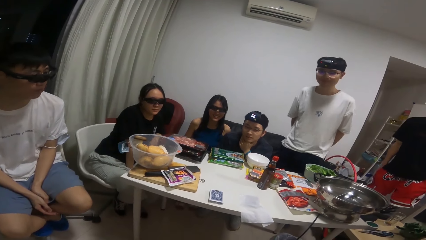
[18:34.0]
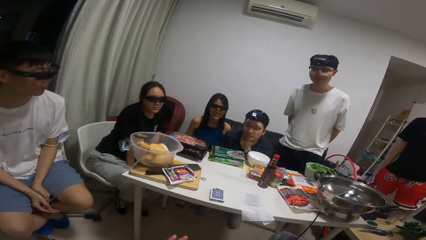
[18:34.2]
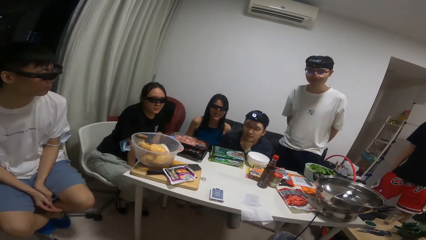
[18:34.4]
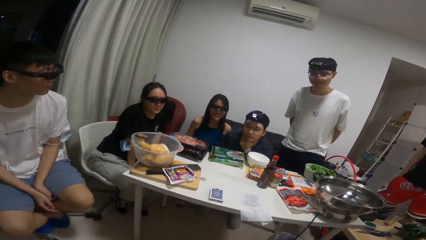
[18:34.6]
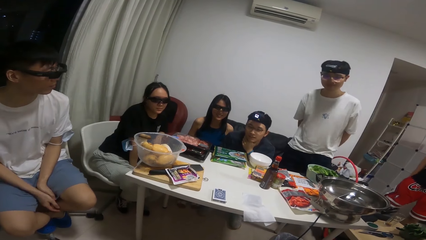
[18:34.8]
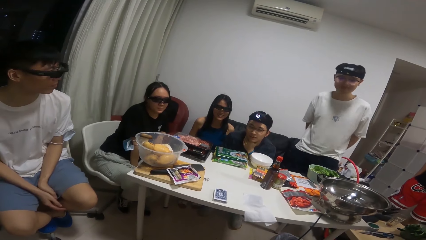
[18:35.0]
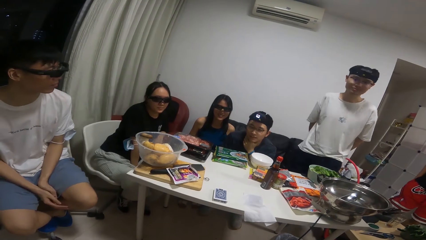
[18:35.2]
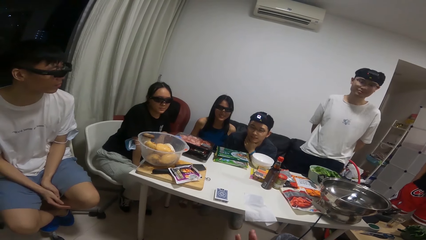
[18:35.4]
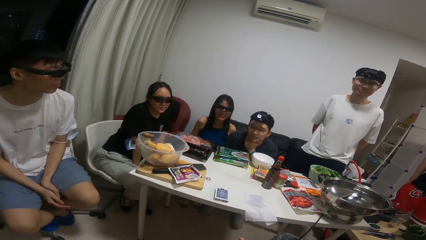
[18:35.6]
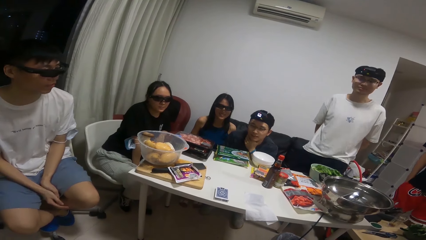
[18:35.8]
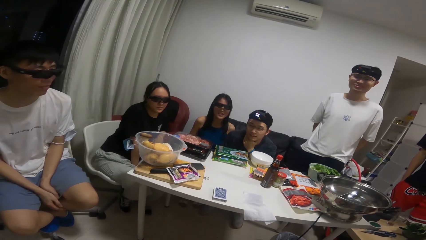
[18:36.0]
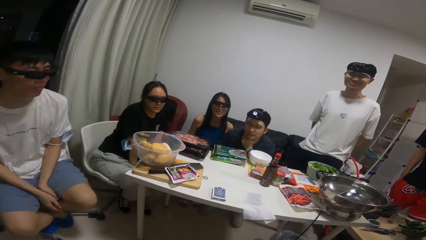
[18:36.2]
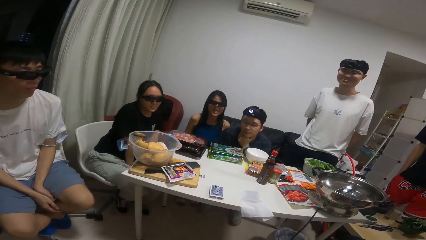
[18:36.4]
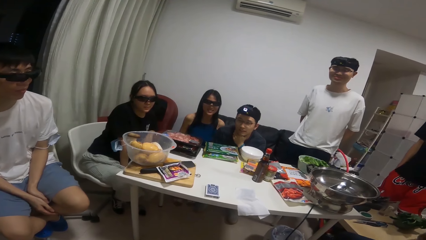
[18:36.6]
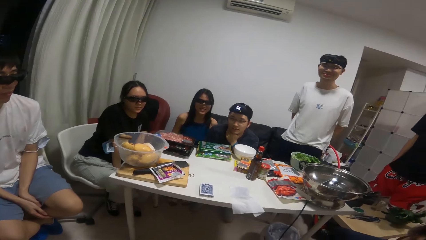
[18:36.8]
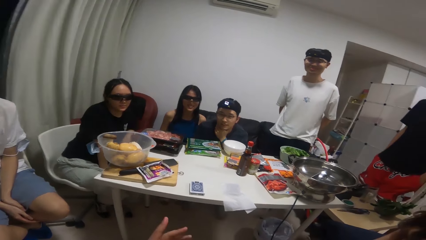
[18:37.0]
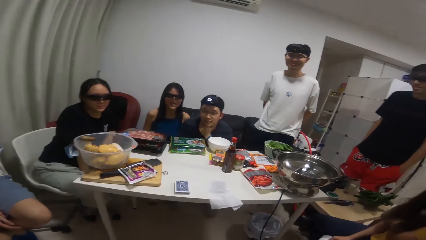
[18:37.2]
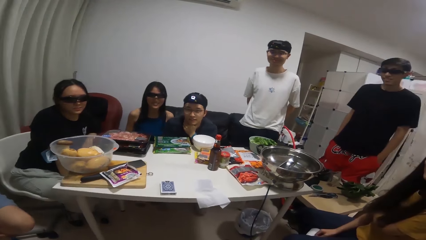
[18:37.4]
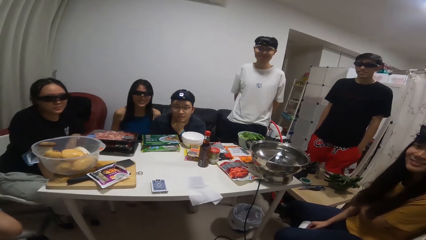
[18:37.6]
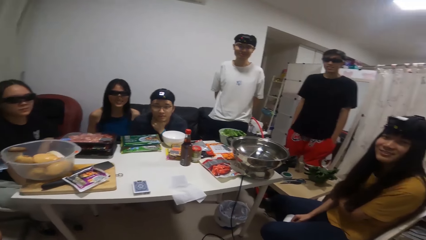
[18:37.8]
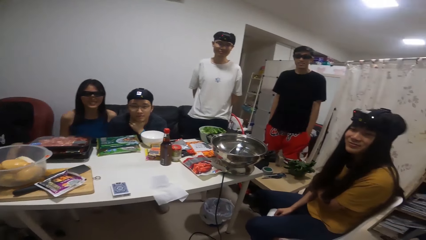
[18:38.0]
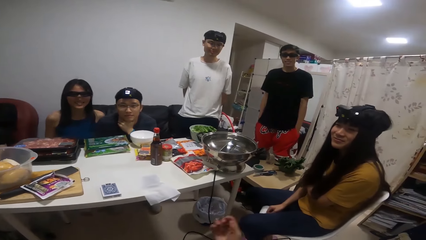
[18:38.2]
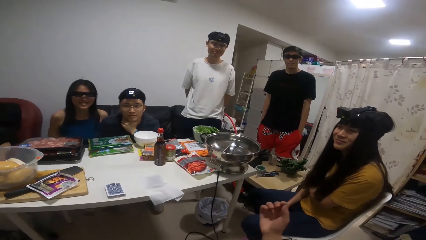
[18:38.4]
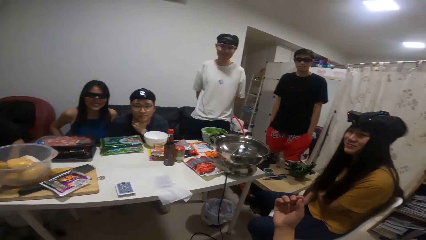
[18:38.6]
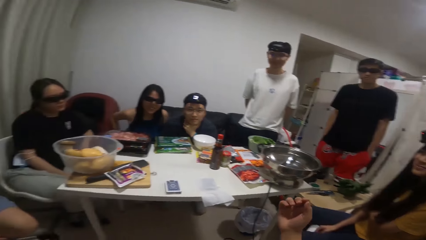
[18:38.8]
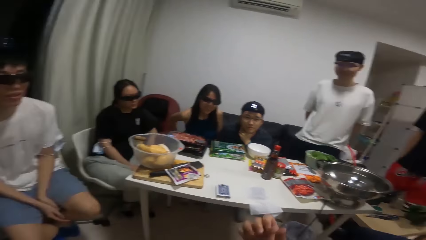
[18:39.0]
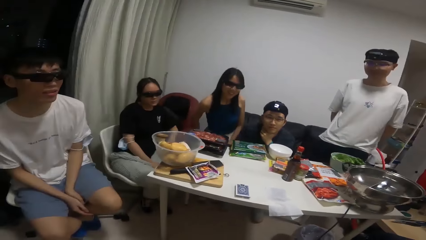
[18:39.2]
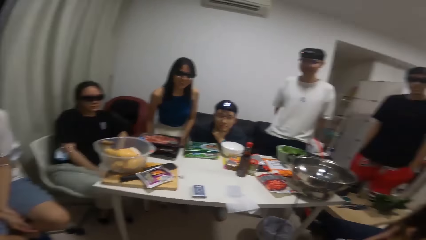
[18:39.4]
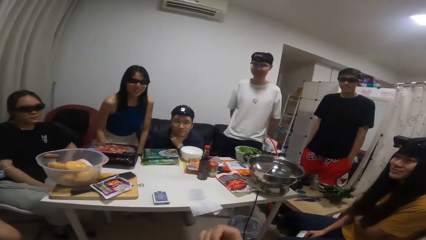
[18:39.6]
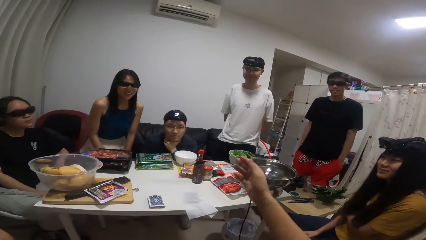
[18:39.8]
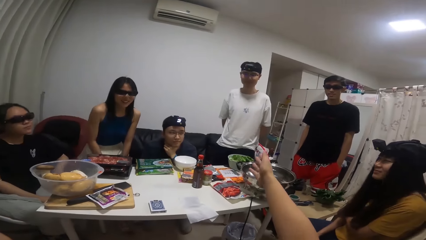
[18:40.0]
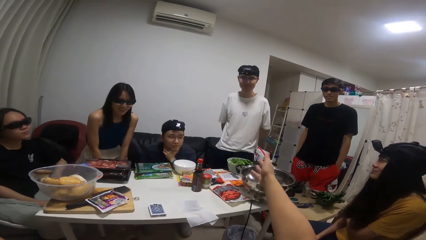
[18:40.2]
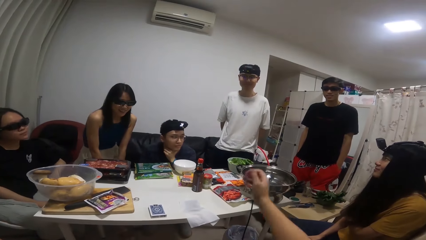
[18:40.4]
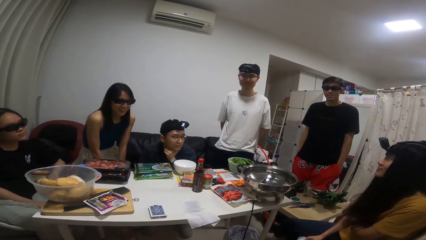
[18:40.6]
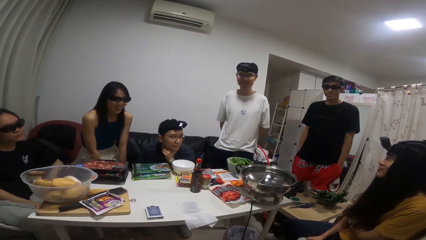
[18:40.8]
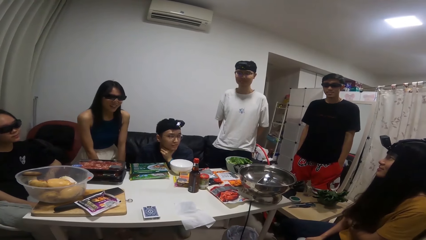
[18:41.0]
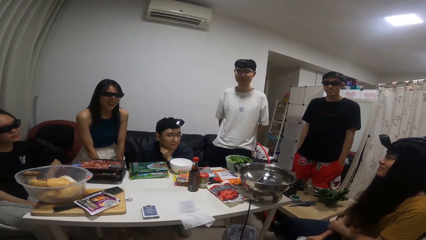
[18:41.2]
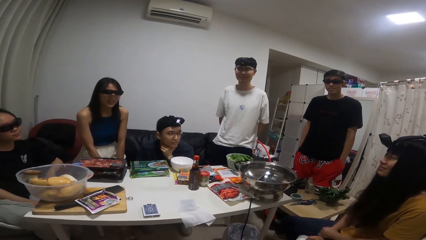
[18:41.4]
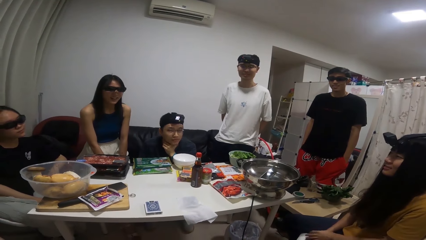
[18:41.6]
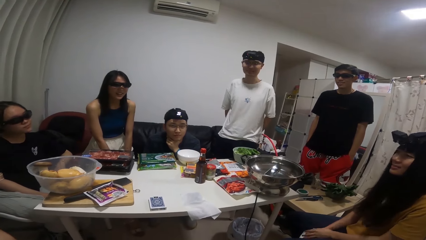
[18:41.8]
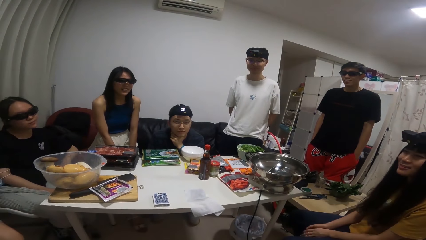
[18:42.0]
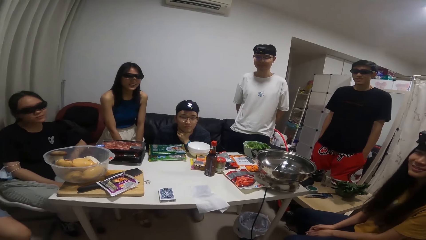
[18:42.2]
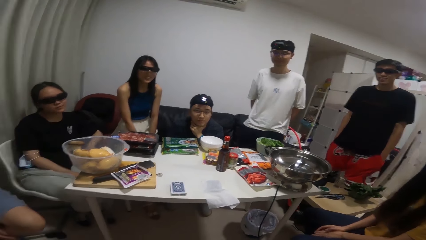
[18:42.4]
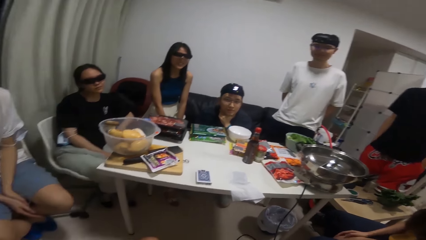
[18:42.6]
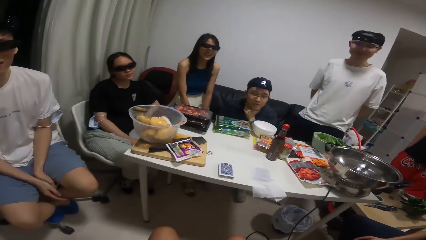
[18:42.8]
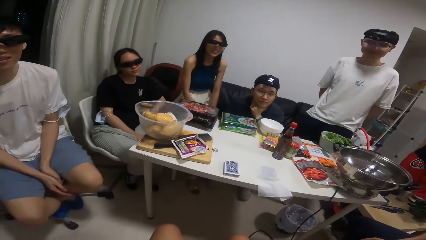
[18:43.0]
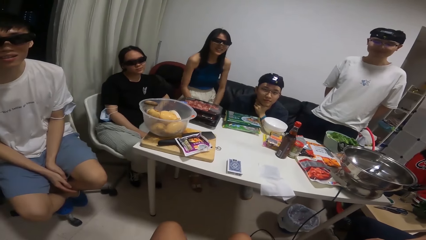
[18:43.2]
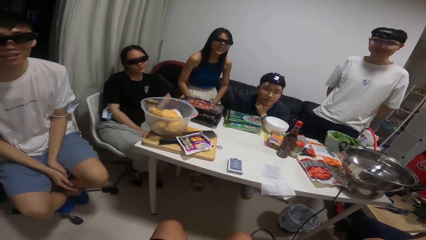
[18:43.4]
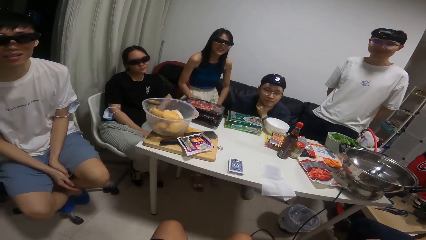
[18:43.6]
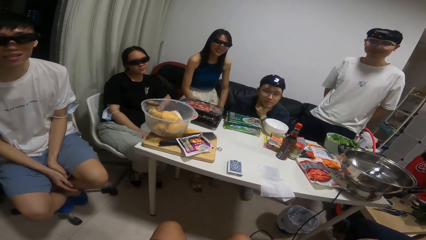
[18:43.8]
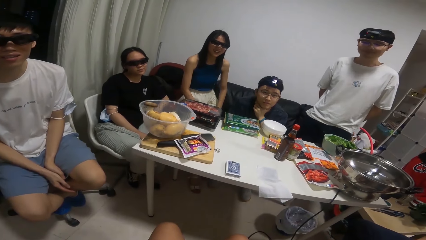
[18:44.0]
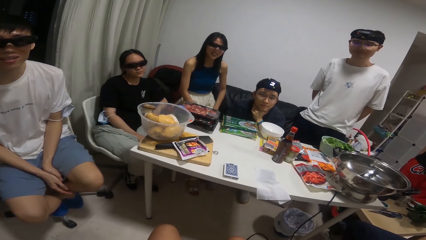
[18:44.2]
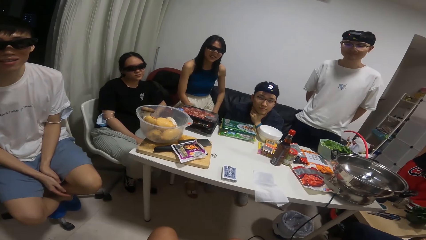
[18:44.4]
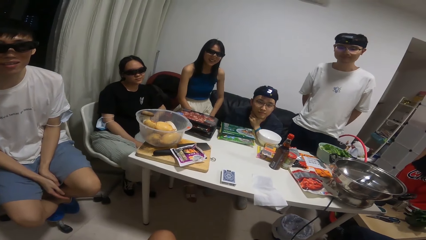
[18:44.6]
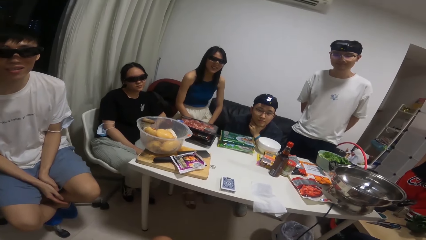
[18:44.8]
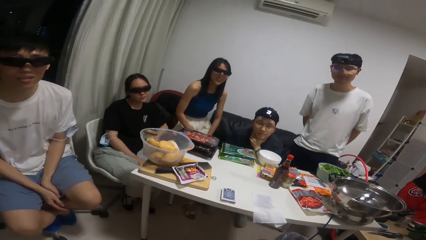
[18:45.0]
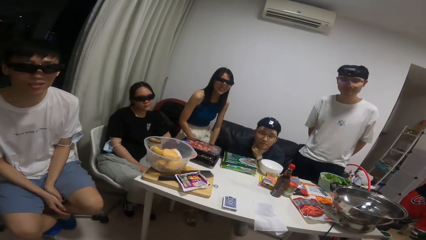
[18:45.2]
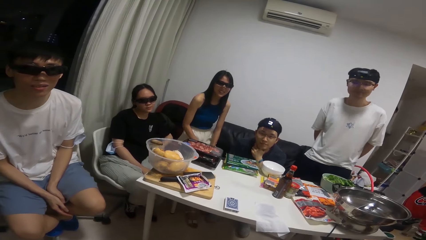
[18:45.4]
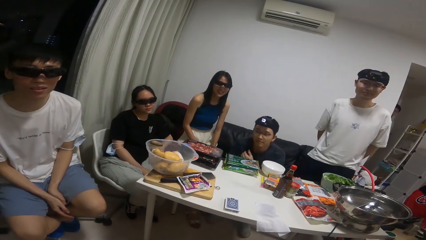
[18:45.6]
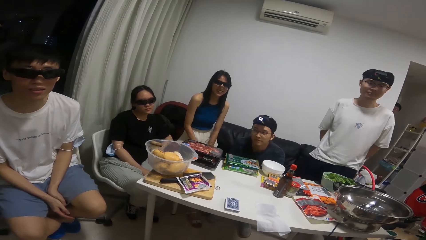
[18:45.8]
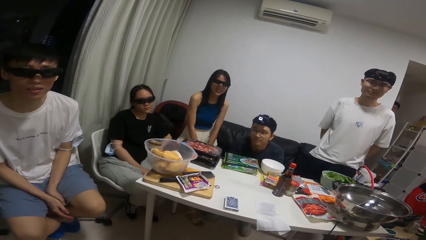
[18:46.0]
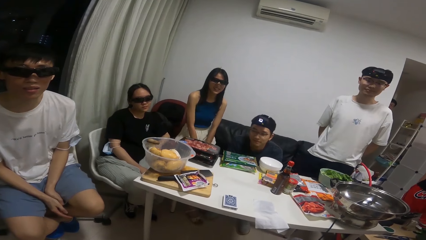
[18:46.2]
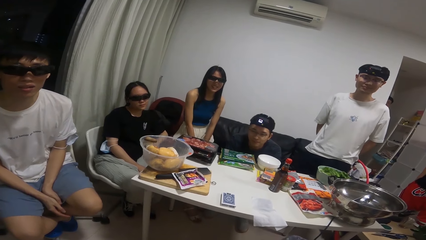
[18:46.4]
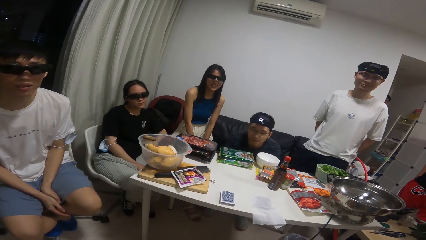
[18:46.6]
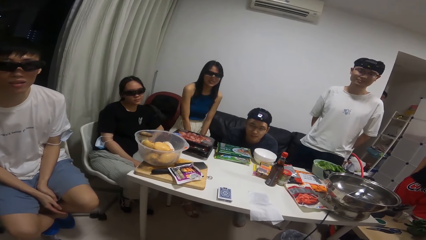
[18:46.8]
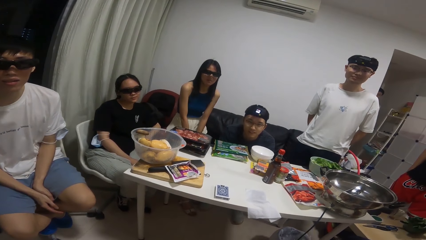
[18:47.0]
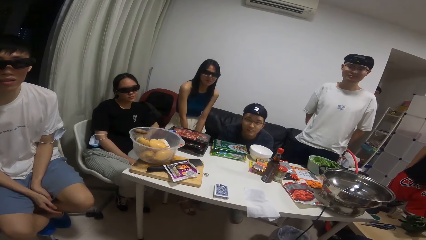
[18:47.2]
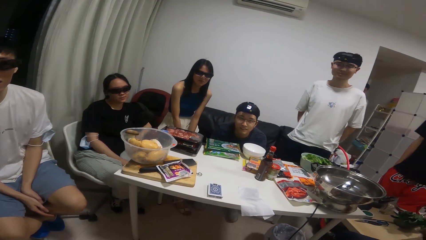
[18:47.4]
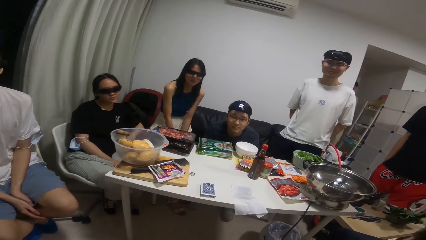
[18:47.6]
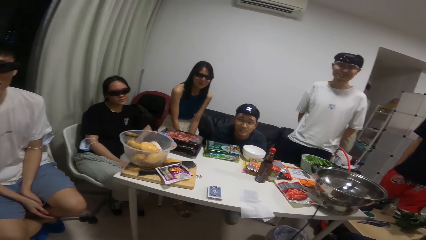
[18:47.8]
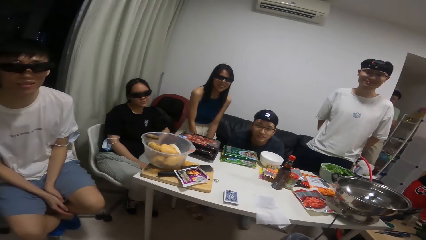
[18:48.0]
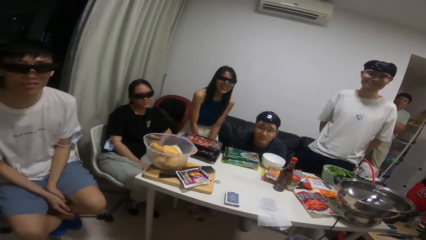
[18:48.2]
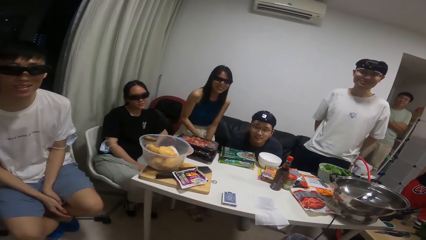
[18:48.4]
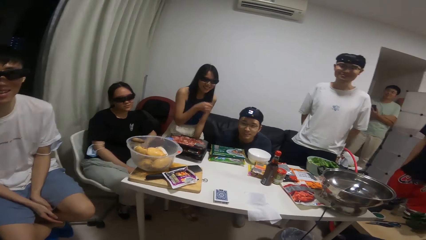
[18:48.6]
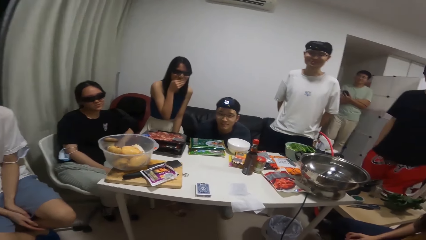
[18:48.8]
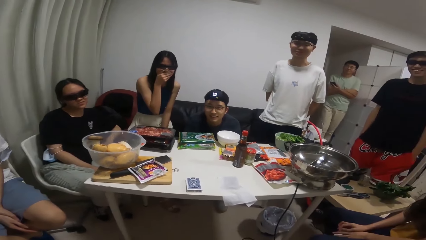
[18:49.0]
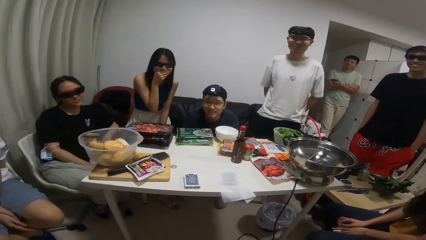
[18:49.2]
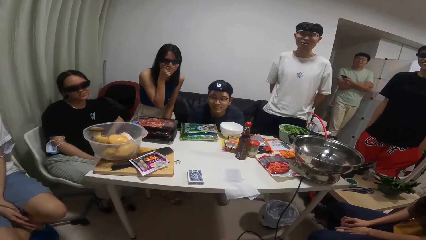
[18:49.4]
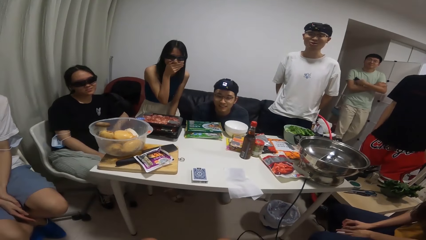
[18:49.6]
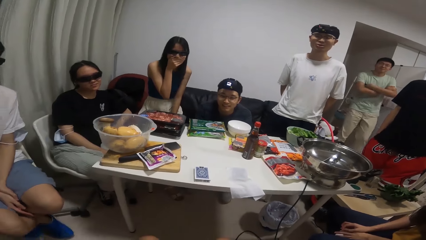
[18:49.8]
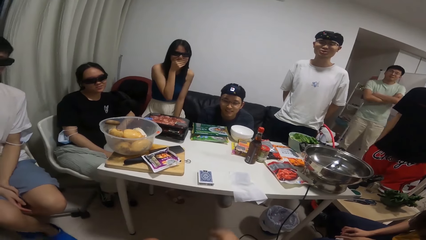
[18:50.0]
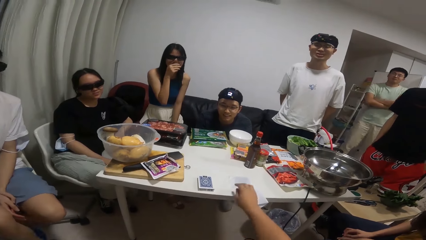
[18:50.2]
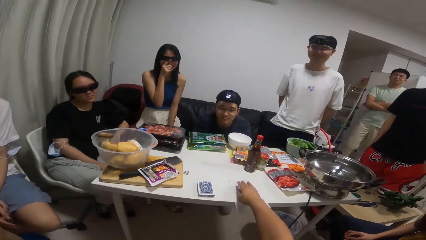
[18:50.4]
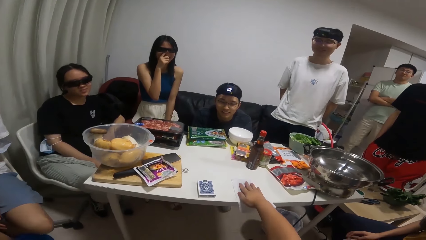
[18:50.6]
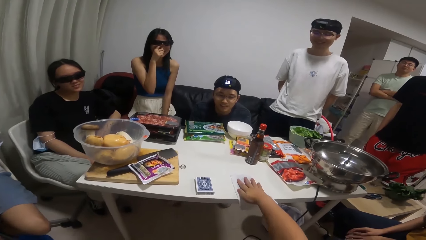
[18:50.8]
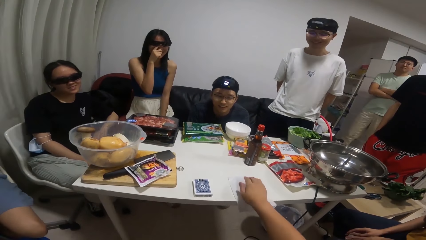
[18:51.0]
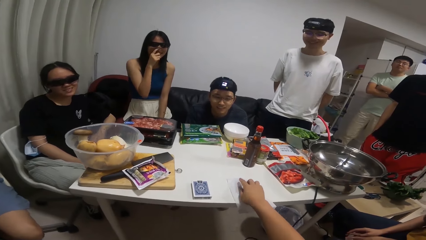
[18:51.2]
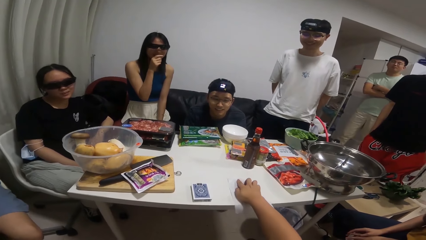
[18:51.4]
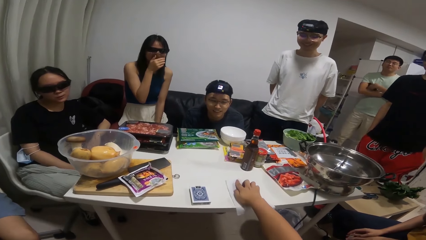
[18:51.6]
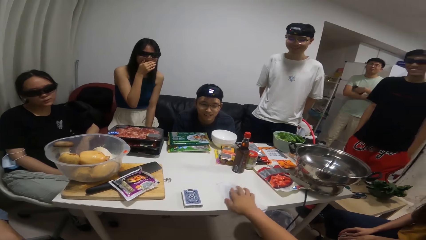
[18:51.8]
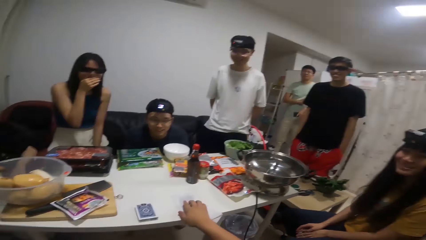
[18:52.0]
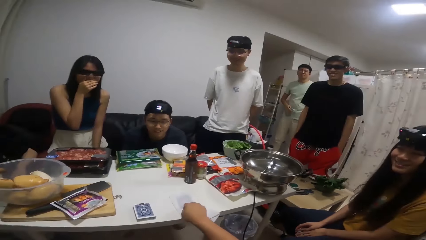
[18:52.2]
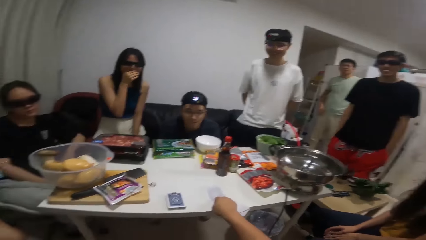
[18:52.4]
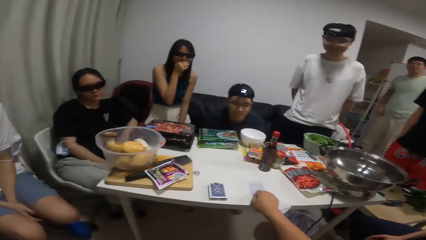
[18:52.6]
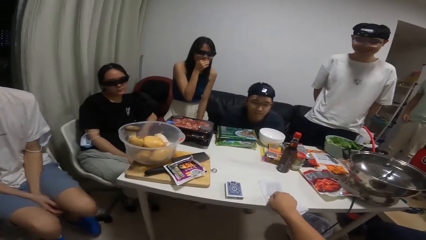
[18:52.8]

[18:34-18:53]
The woman sits well. The man walks inside the room. The woman touches her mouth with her right hand. The camera wearer touches cards on the table with his right hand.
